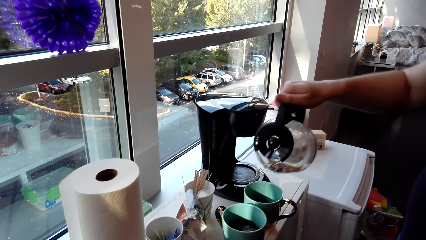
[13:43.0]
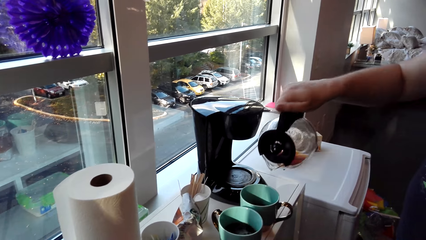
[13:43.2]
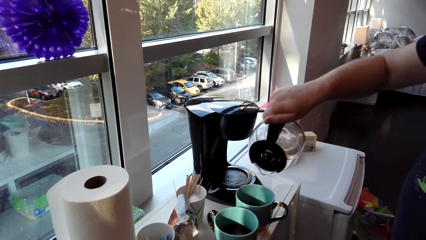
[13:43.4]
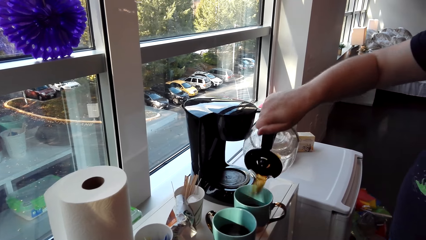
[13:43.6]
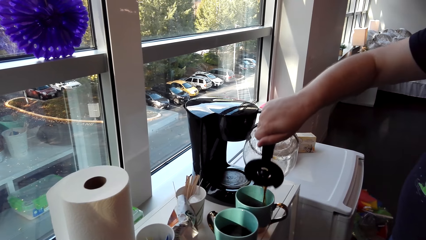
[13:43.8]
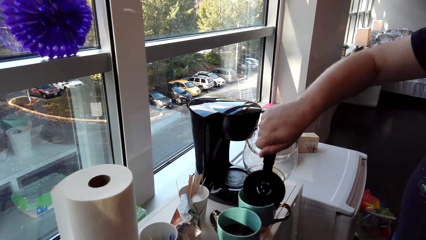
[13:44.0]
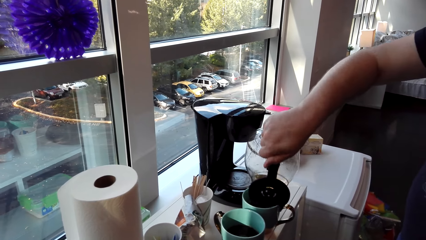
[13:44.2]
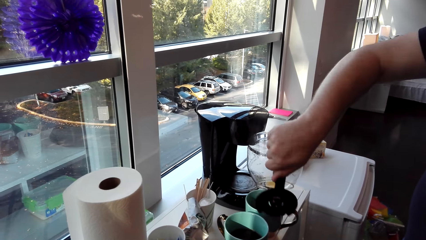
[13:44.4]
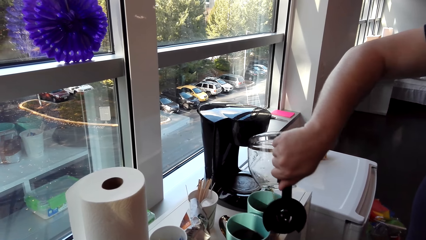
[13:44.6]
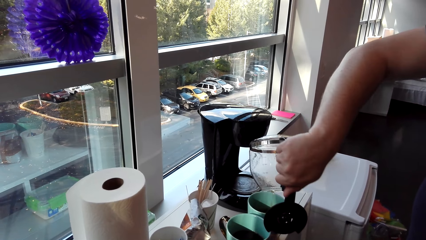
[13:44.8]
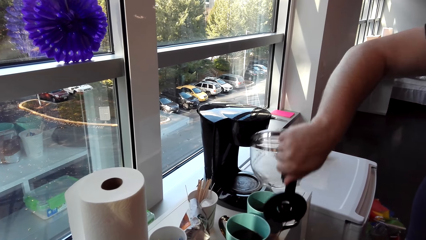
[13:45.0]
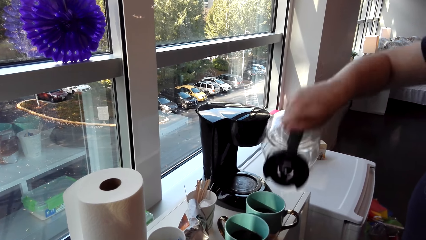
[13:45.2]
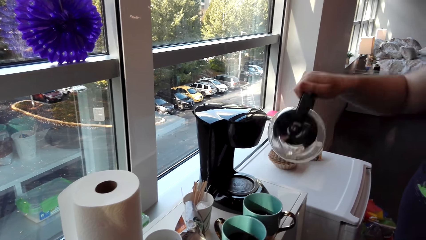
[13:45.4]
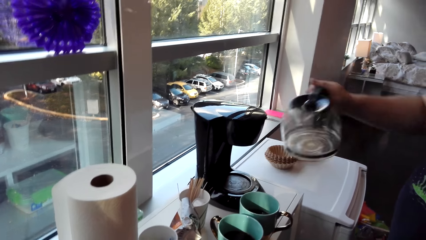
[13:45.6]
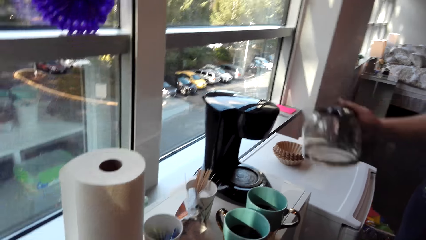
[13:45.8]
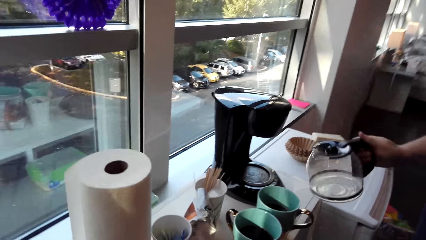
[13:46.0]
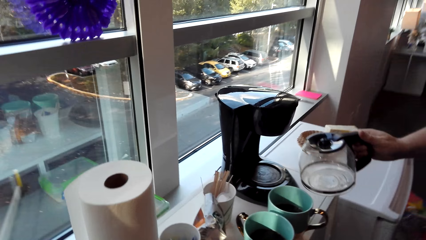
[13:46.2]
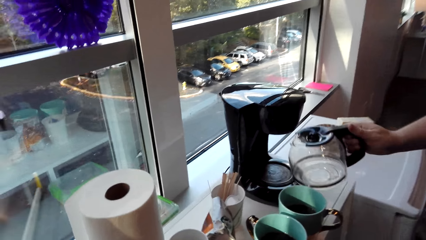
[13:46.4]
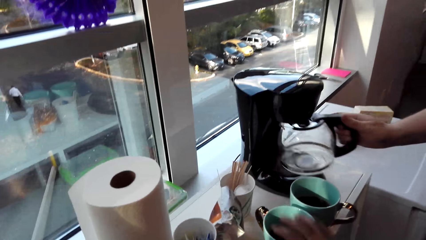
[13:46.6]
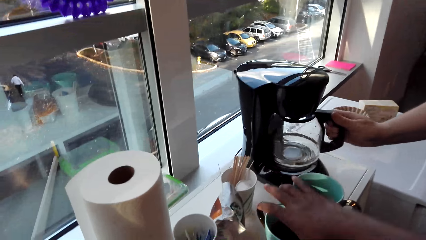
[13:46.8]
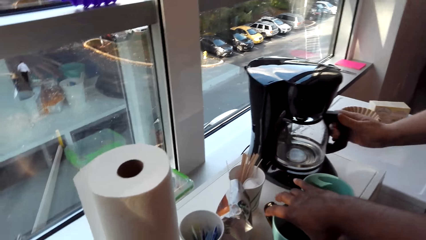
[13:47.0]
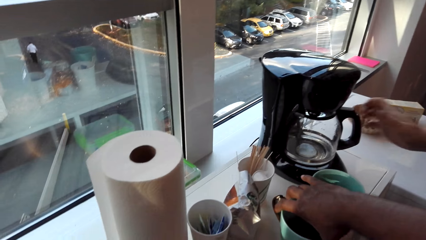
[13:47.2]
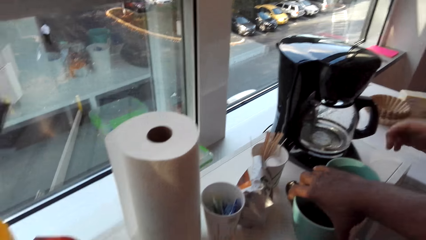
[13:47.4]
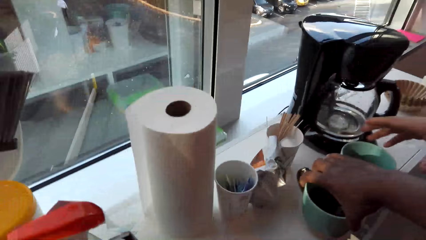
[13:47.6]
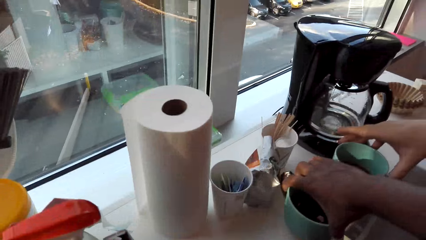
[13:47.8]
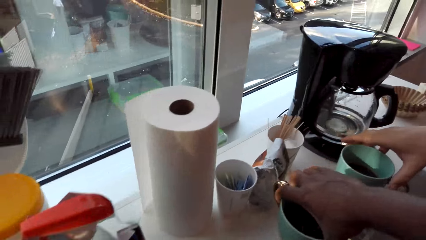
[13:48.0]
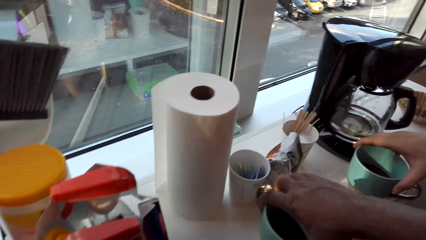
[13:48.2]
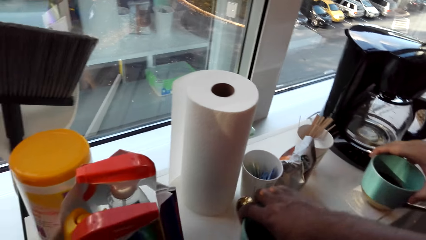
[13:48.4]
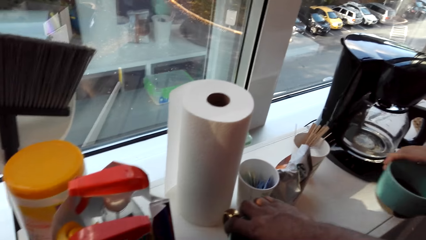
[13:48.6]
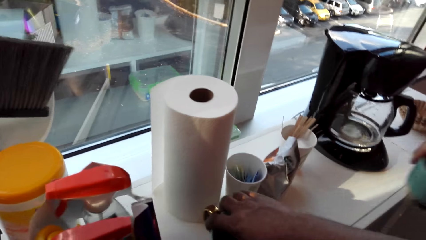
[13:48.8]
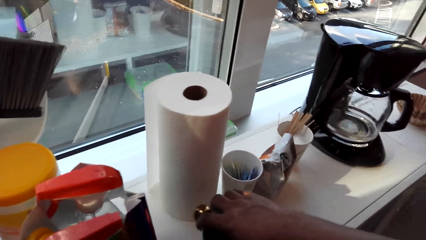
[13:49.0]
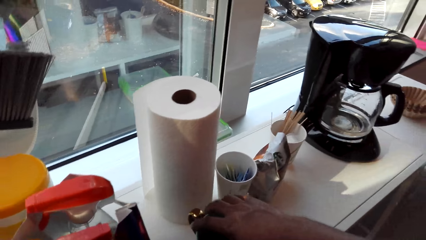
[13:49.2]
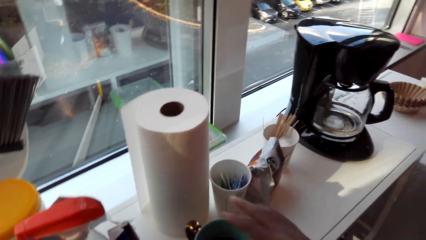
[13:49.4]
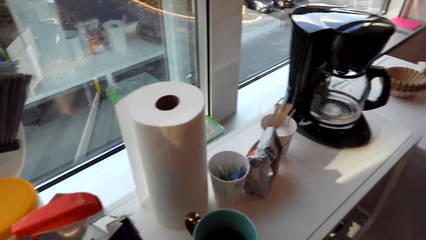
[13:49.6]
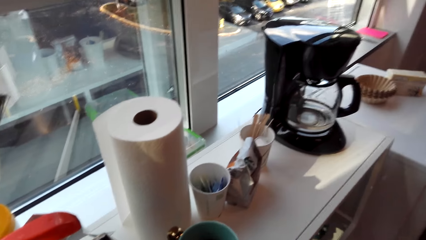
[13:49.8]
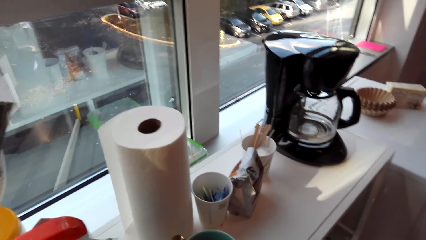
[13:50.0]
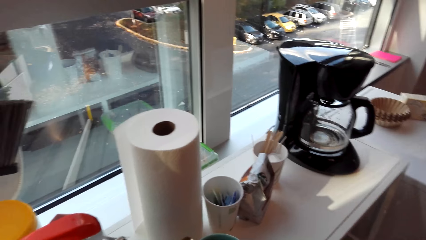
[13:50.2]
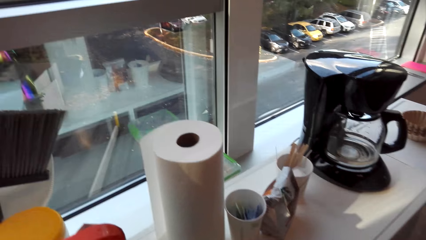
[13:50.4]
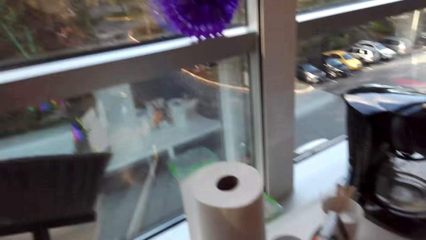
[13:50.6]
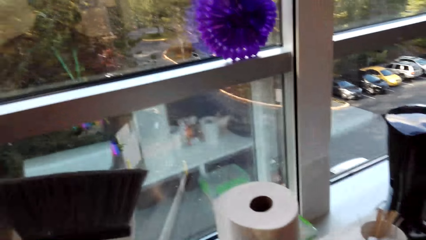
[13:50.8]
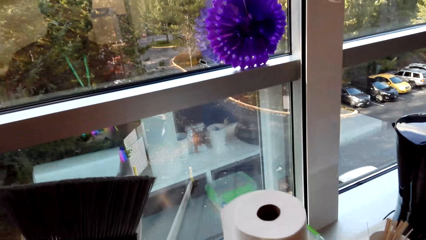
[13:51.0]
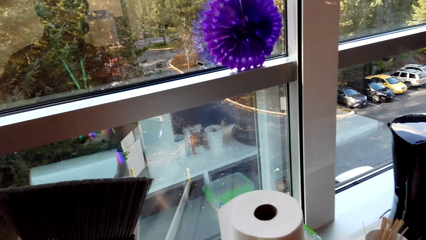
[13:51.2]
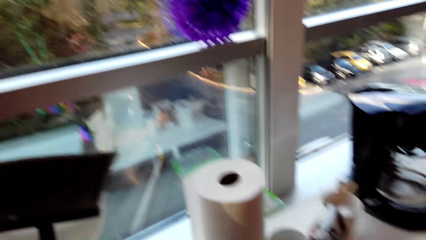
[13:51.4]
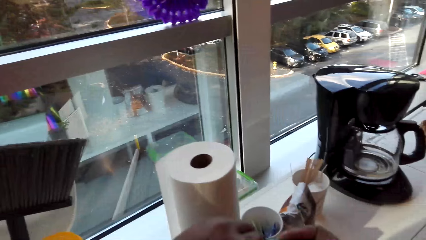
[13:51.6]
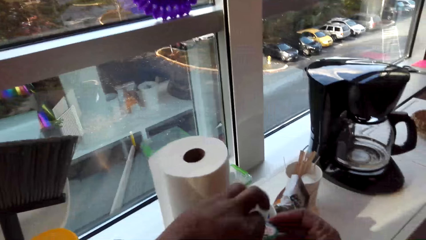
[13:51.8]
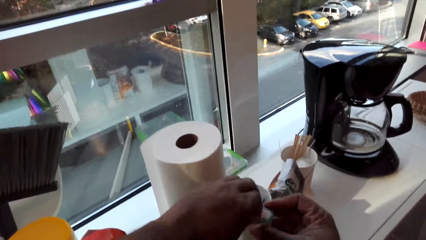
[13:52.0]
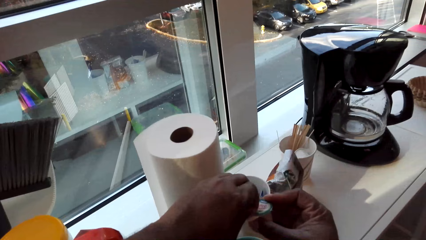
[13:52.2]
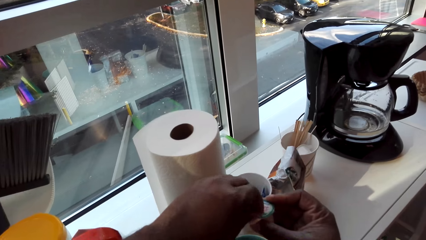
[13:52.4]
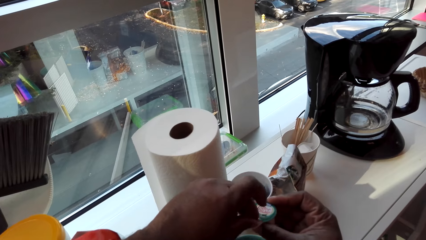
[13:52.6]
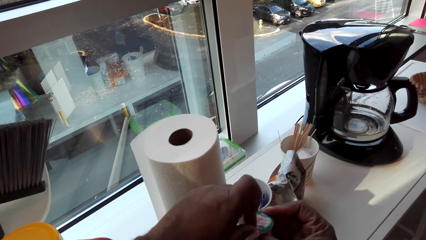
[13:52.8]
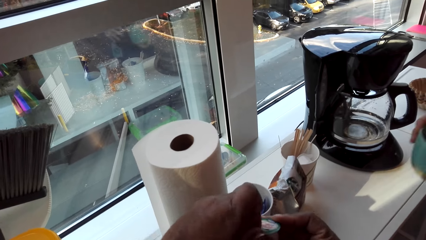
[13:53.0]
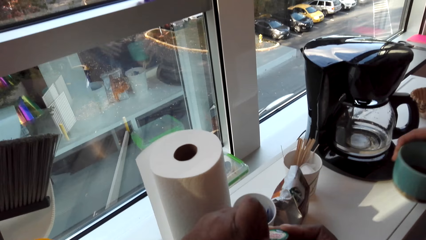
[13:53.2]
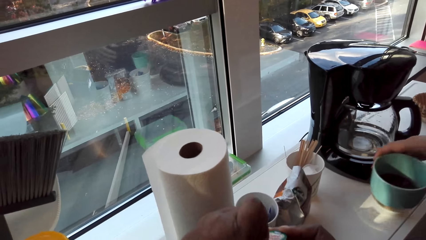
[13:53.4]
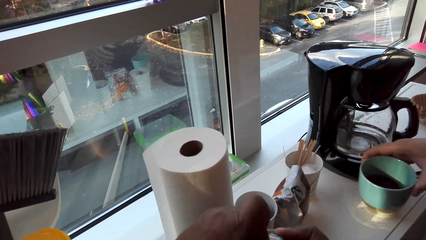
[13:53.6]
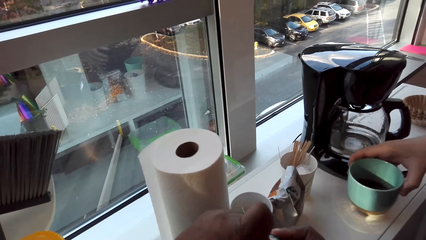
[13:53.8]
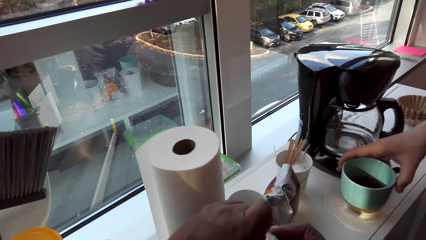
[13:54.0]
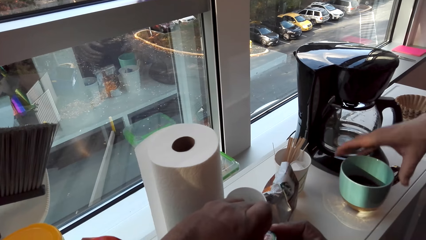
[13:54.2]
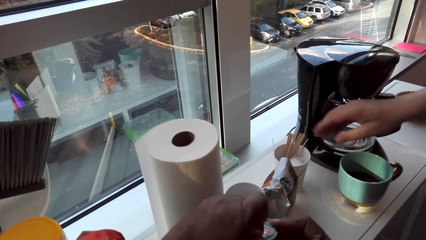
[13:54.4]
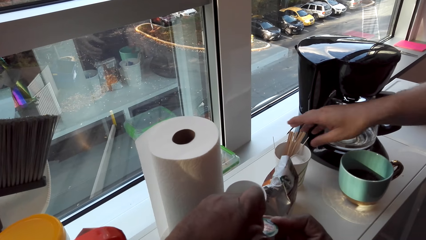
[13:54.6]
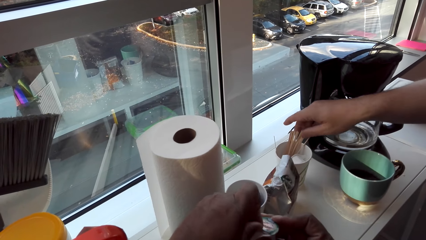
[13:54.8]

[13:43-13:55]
A man empties the coffee in the cup. He puts the carafe in the coffee maker. The camera wearer takes a cup of coffee. They speak to the man. The man takes a cup of coffee and pushes the cup. The camera wearer puts the cup on the table. A woman speaks. The camera wearer tears the sauce packet. The man puts a cup on the table.

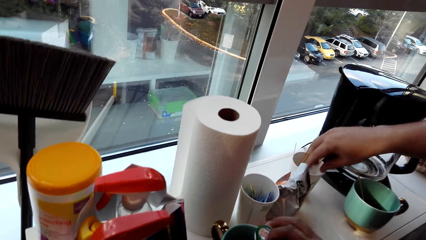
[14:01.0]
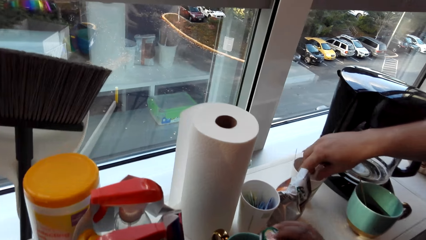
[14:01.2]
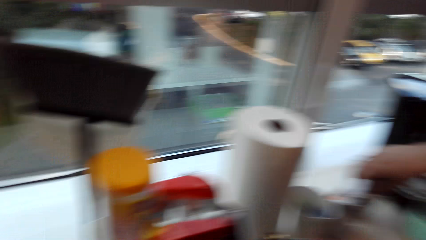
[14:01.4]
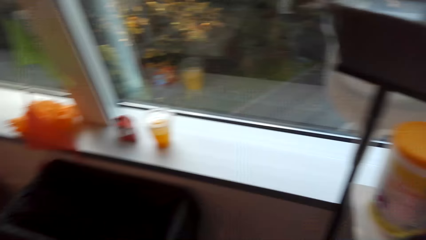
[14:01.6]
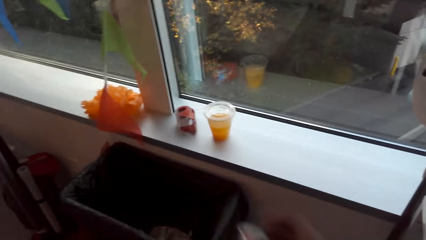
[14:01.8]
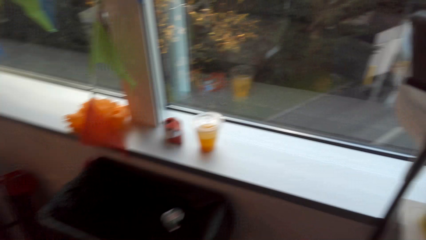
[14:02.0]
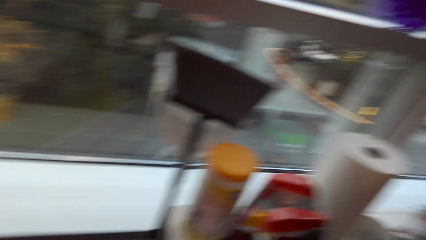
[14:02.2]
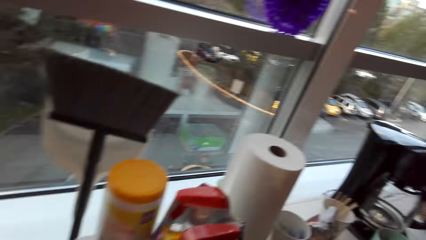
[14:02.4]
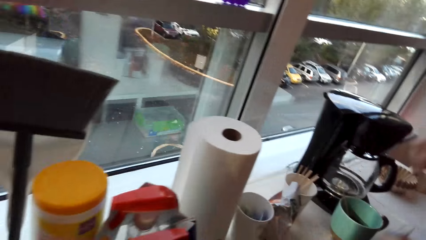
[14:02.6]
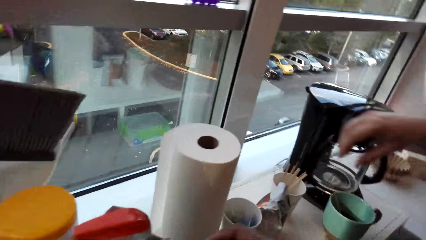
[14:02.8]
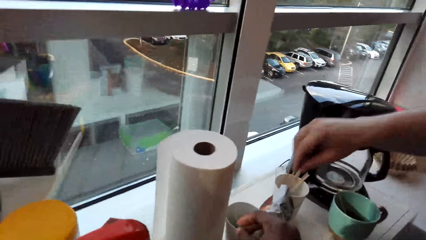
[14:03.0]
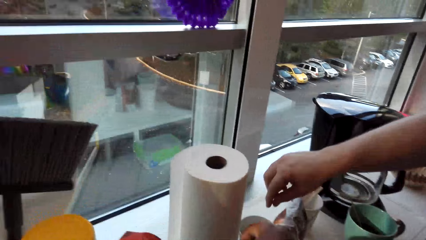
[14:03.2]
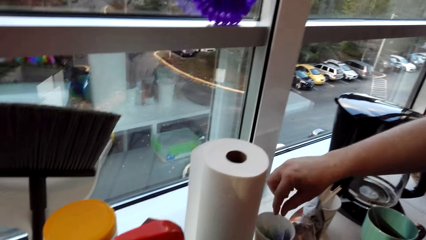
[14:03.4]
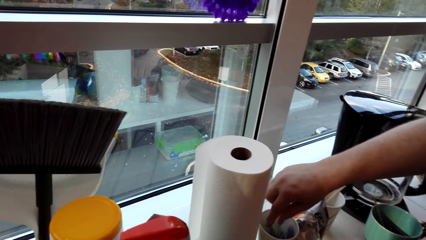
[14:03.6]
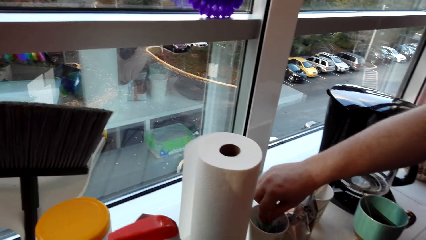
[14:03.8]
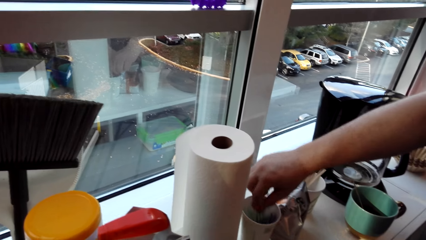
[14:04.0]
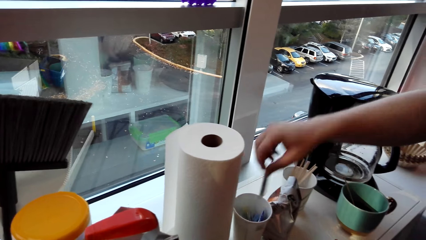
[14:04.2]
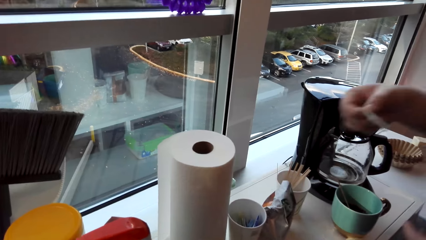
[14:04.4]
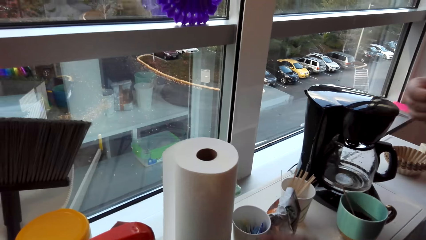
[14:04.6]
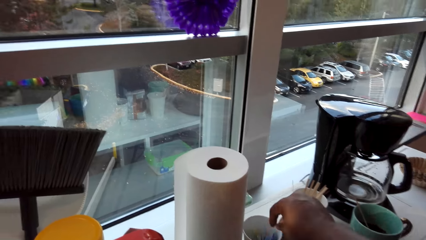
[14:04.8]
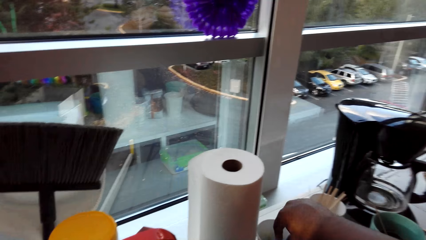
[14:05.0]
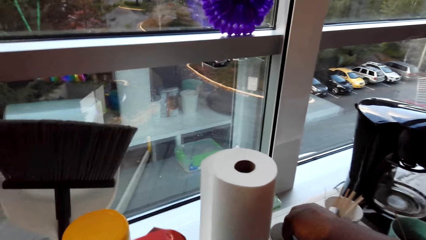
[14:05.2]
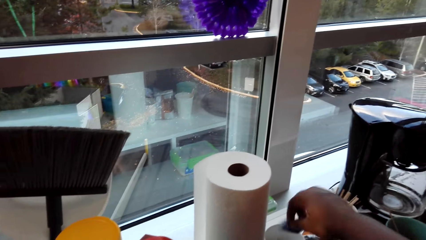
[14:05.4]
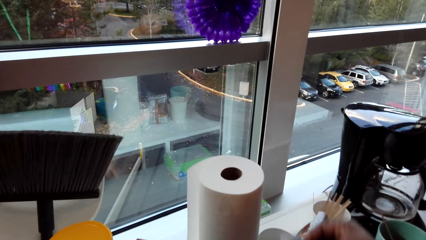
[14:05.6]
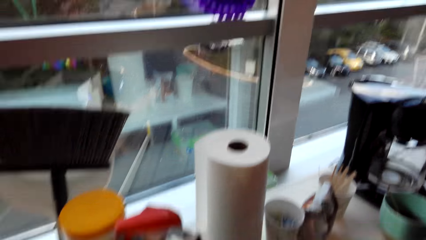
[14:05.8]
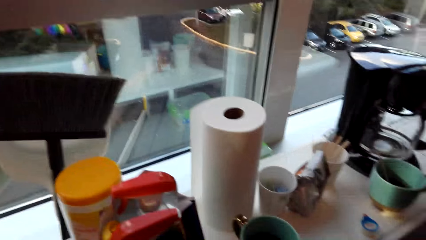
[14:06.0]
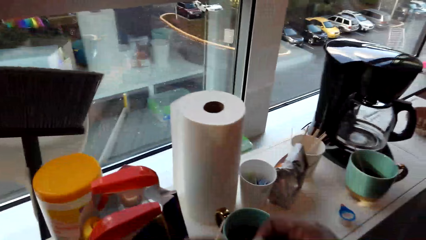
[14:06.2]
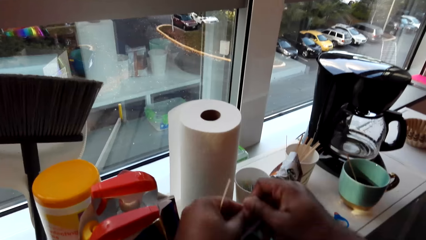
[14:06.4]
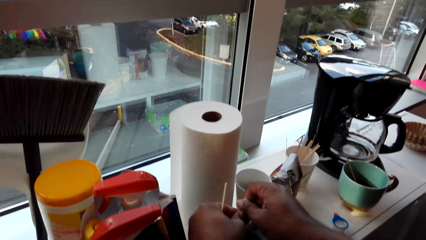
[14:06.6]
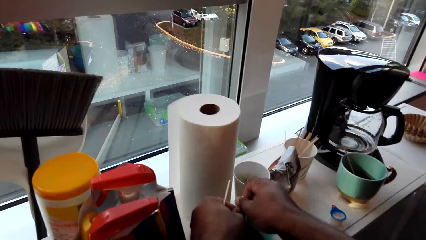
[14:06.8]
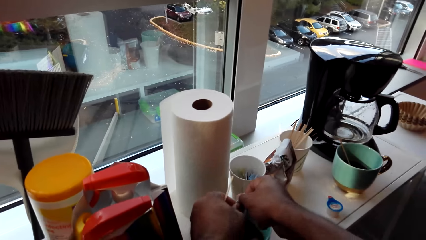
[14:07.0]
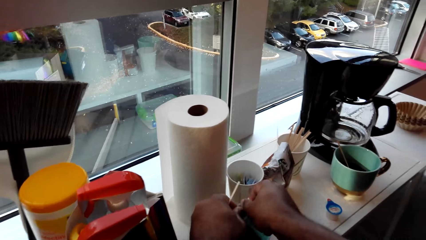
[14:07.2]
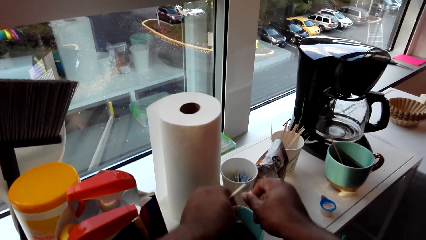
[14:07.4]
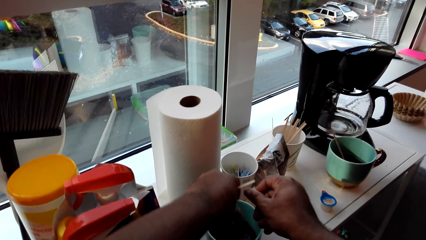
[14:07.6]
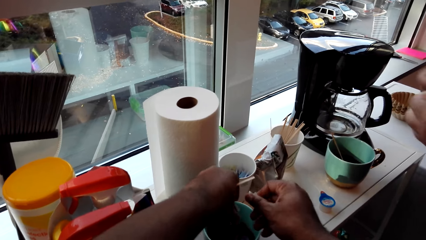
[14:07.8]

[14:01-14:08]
A man puts a hand in the cup. The camera wearer throws the empty sauce packet in the dustbin. The man takes a sugar pack from the cup. The camera wearer takes a sugar pack from the cup and tears the sugar pack.
